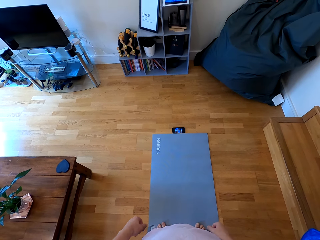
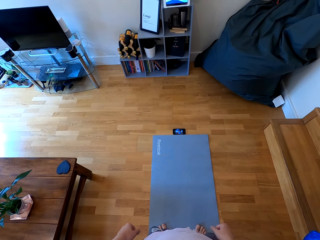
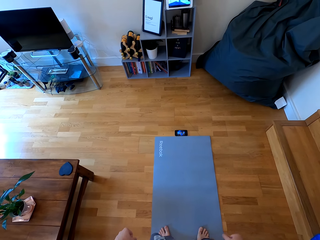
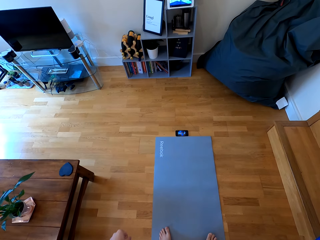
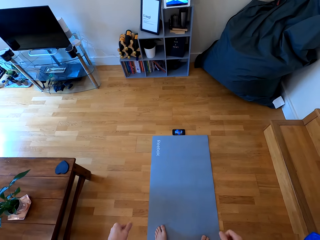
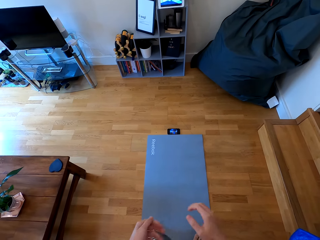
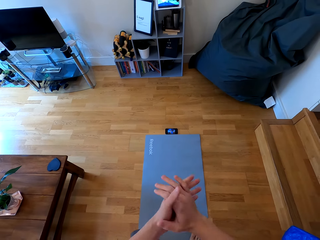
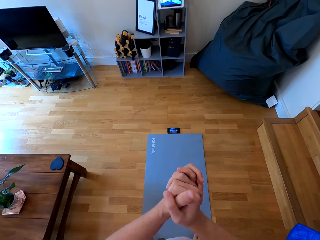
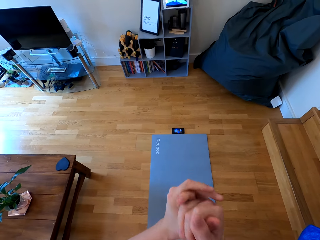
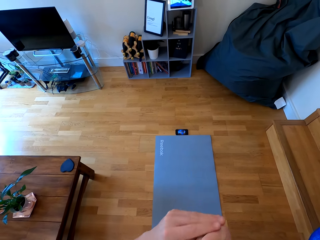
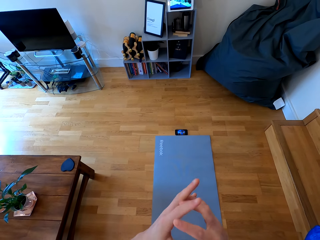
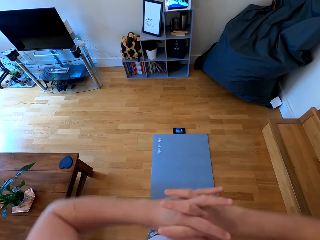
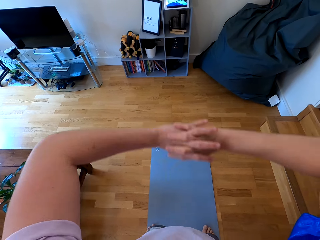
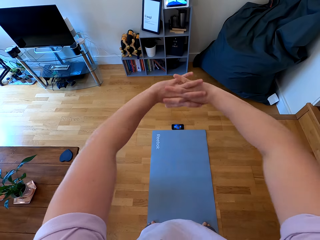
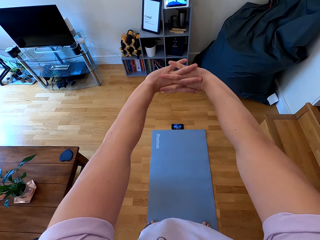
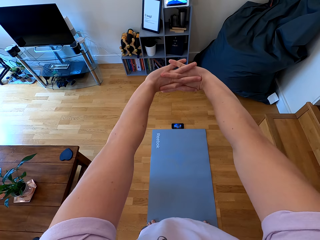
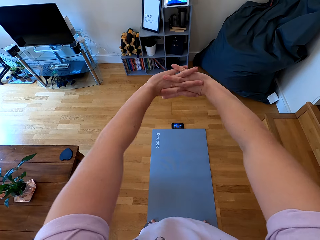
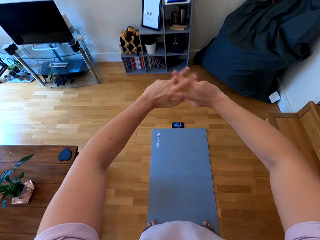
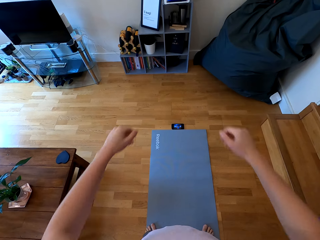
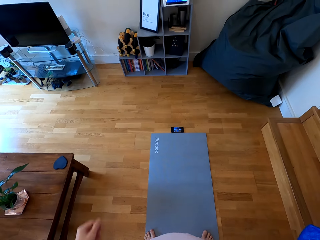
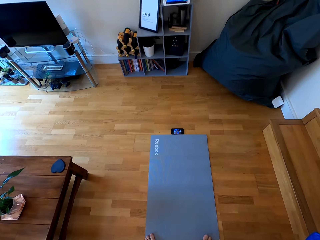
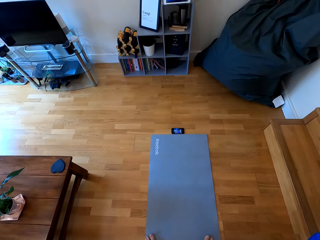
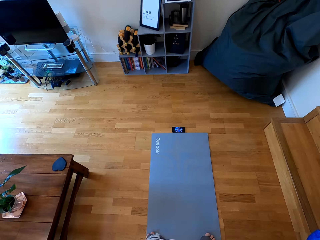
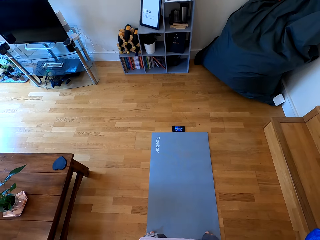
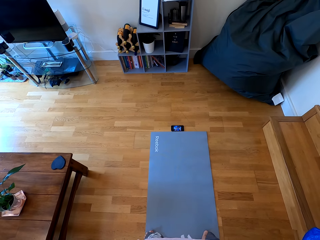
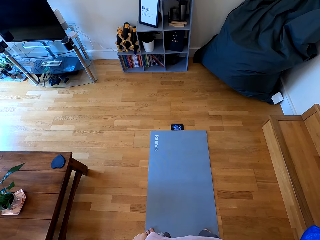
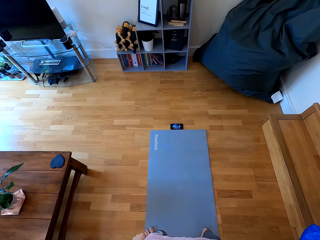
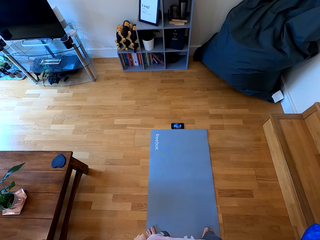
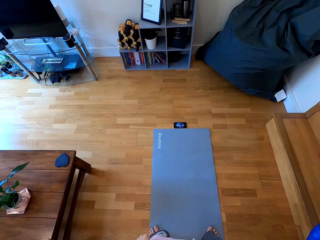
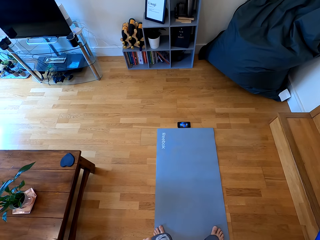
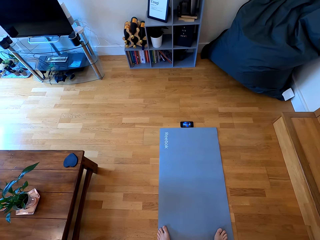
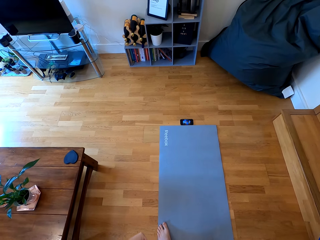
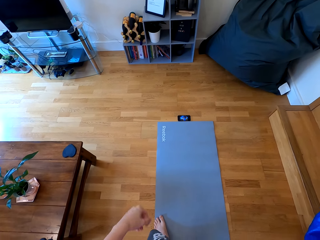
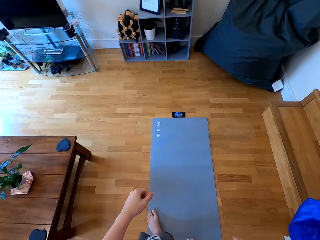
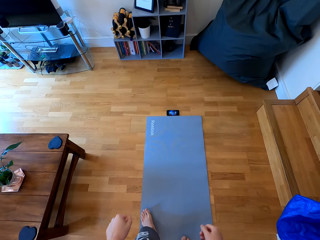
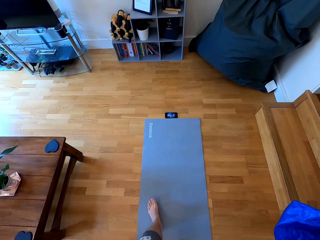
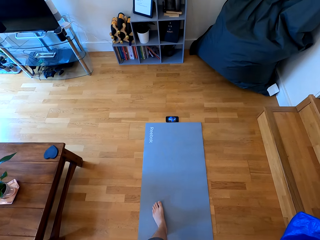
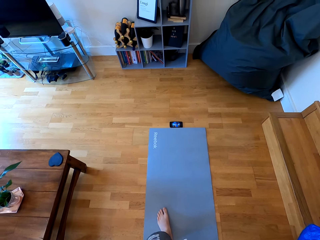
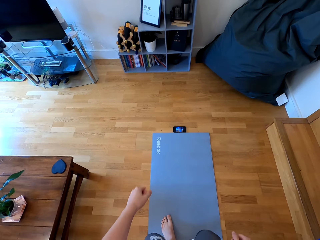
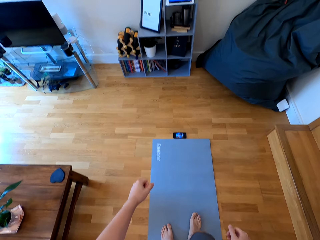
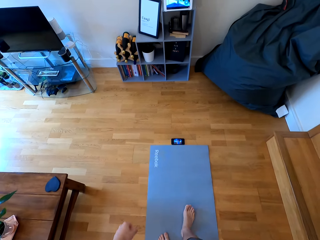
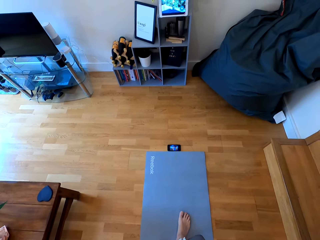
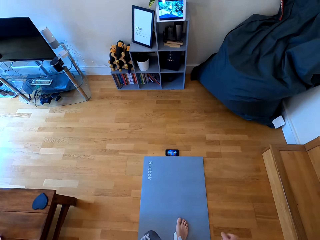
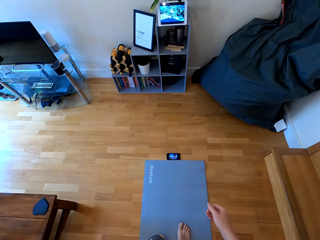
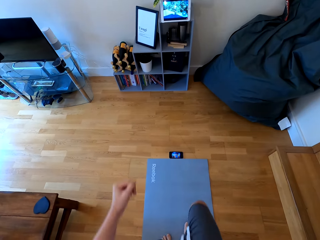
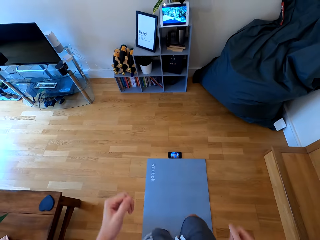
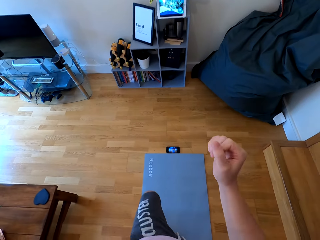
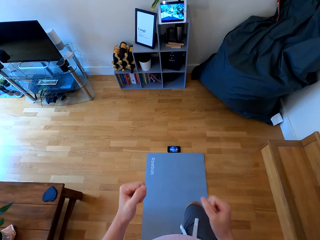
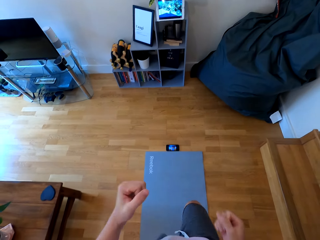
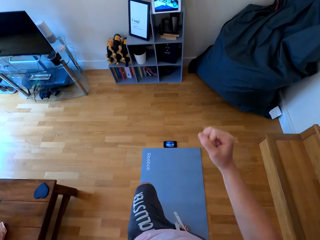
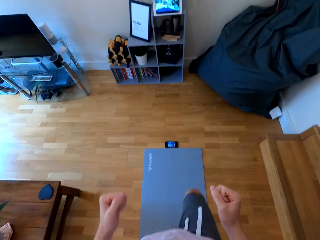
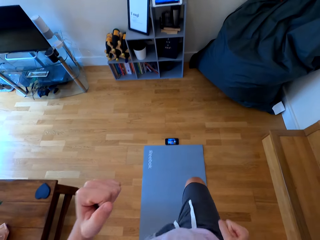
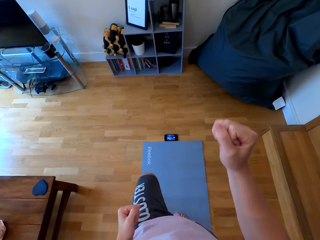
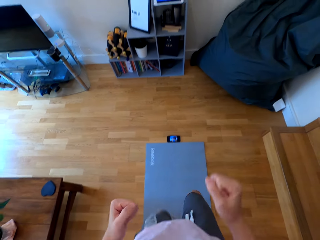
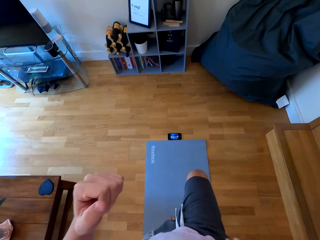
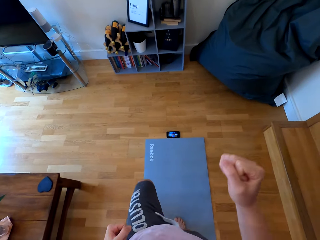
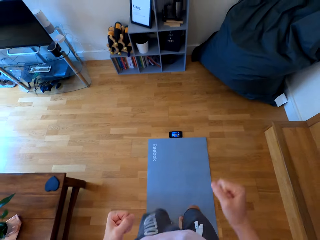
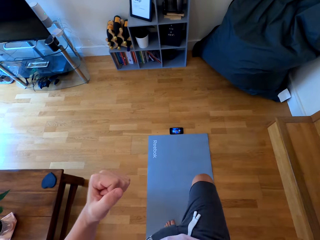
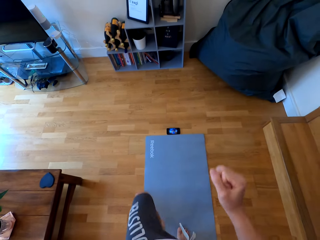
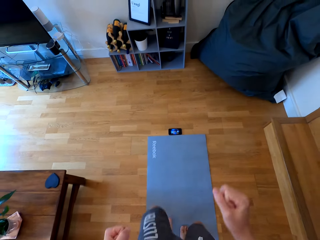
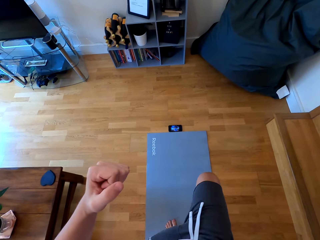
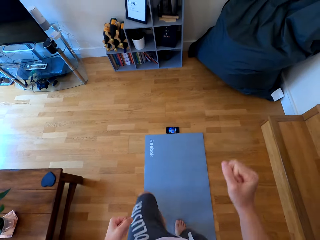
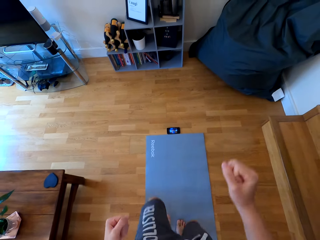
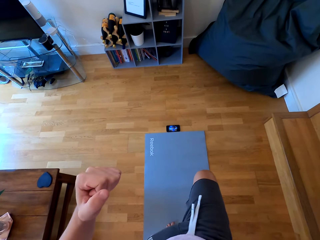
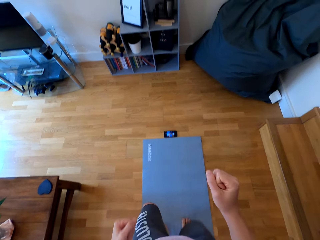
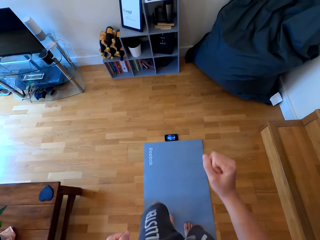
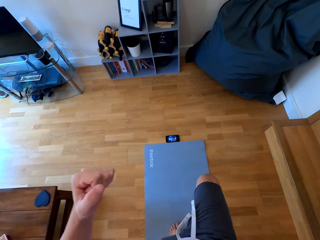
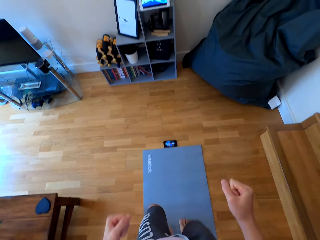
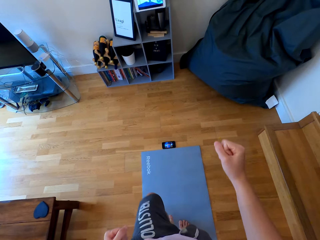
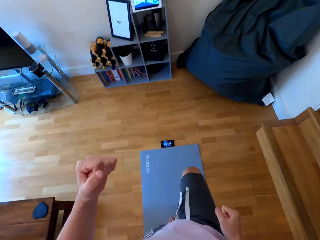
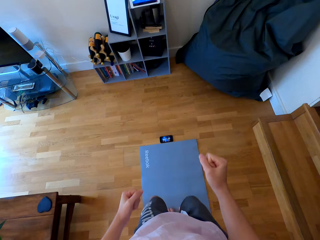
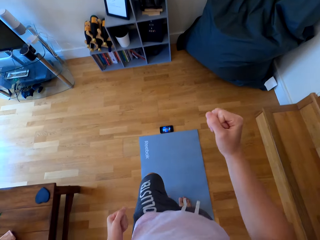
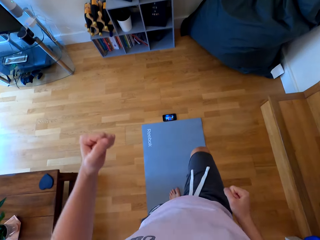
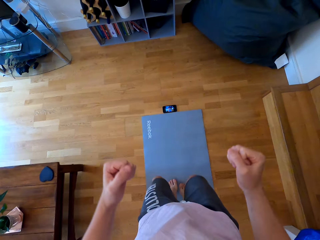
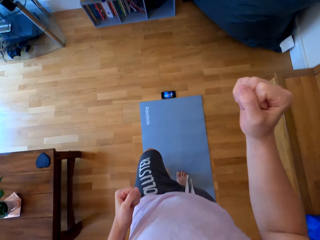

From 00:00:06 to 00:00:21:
The camera wearer folds both hands together. He stretches his arms. He jogs along the mat.

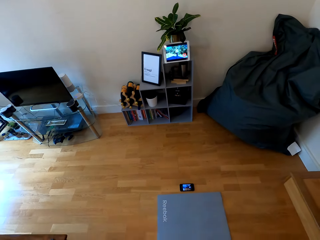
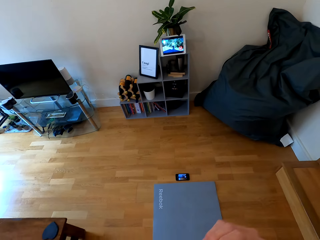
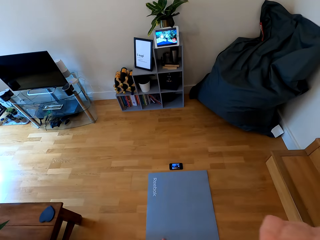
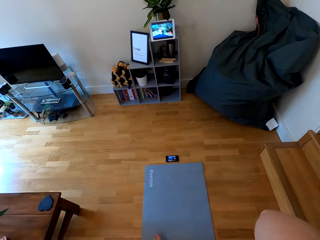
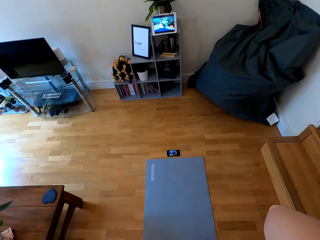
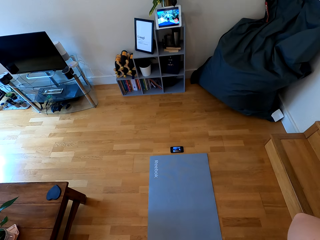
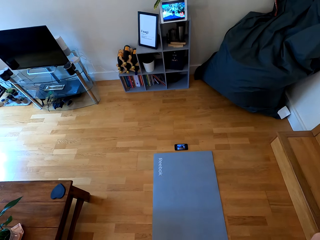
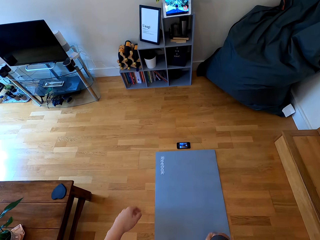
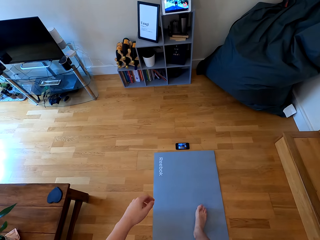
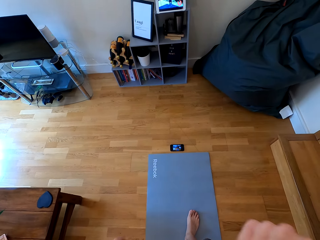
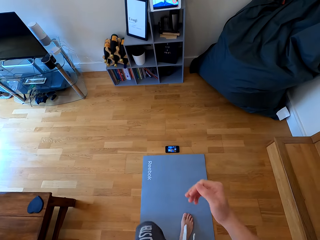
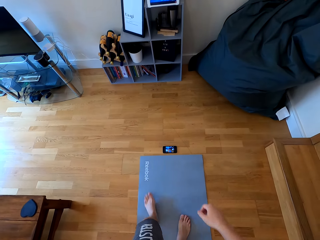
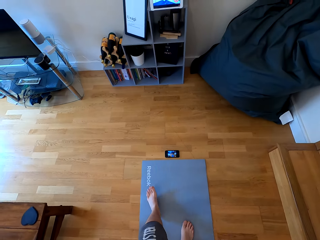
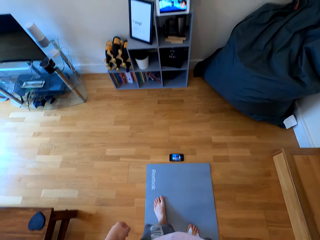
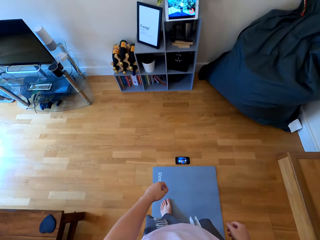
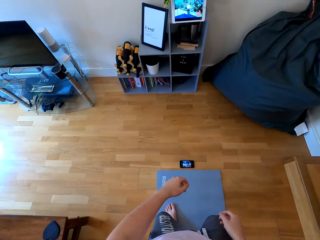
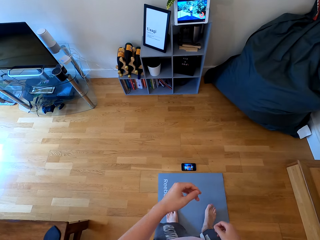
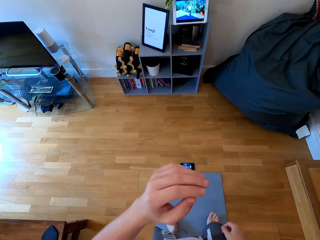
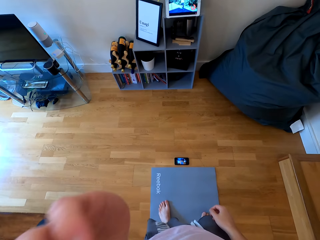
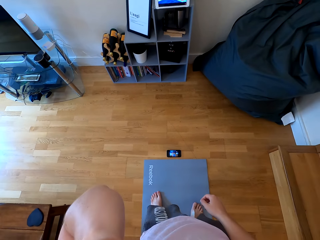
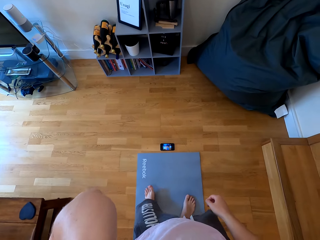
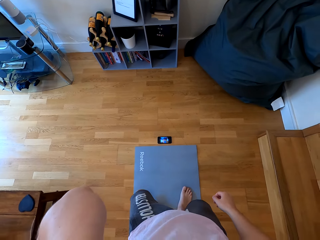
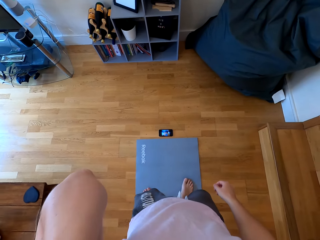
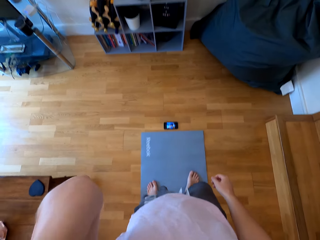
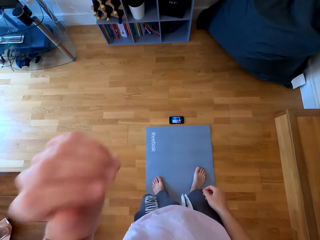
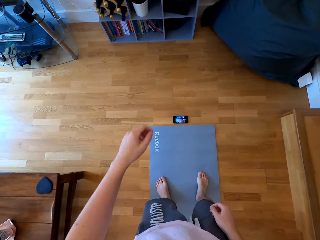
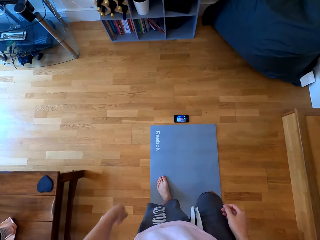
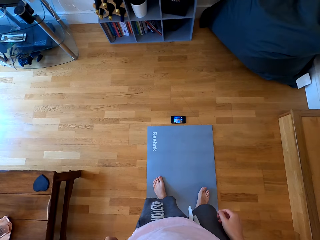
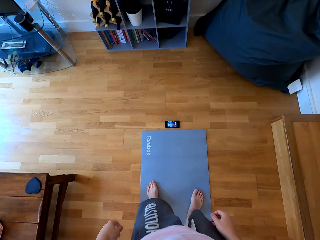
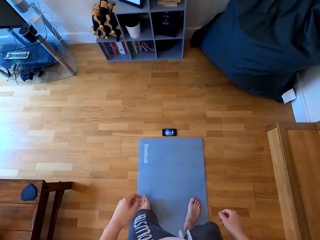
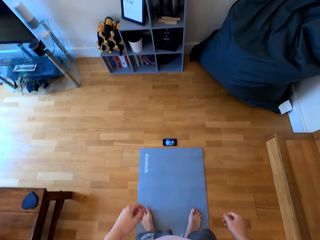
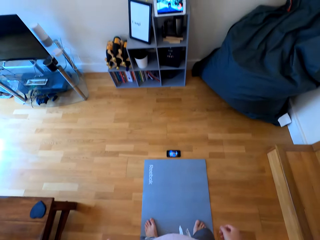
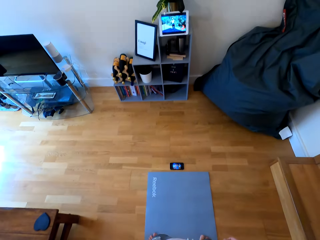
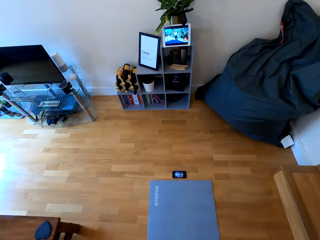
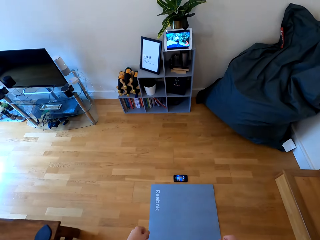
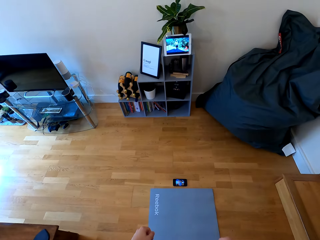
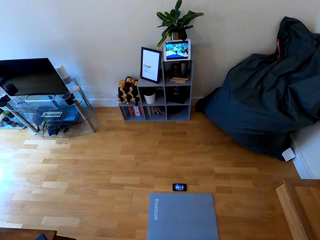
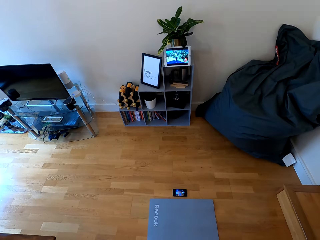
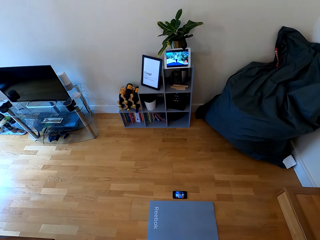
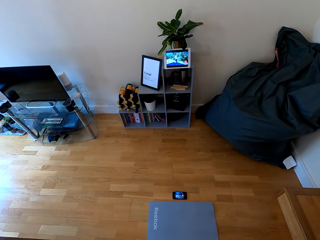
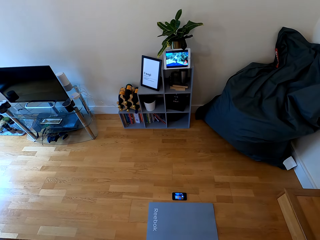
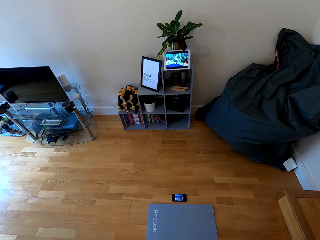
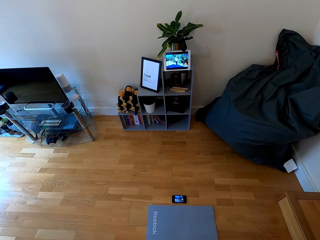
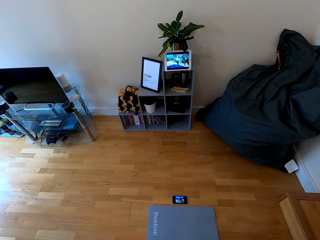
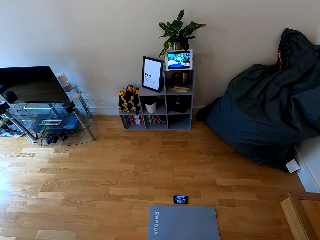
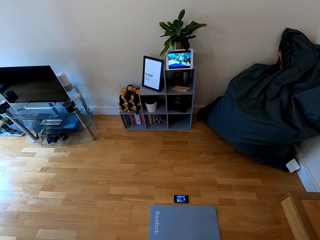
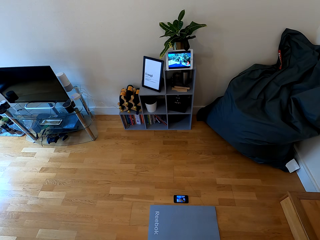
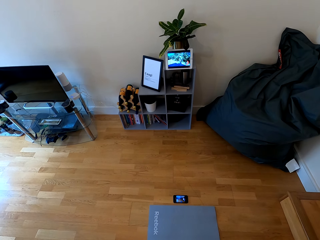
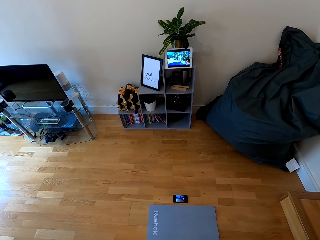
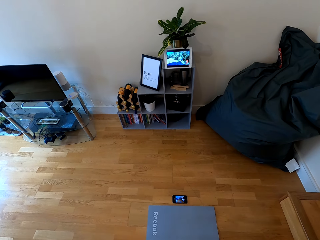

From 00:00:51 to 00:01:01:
The camera wearer raises the right hand towards something. They walk along the mat. They raise the left hand towards something. They withdraw the left hand from something. They look at the tablet.
